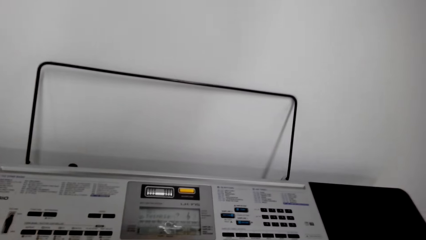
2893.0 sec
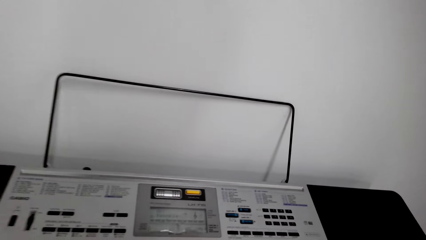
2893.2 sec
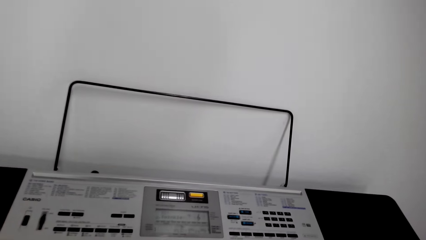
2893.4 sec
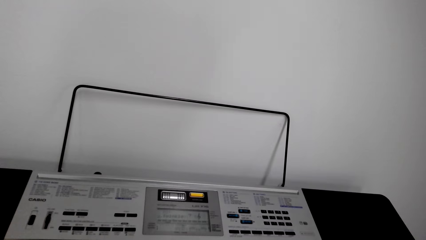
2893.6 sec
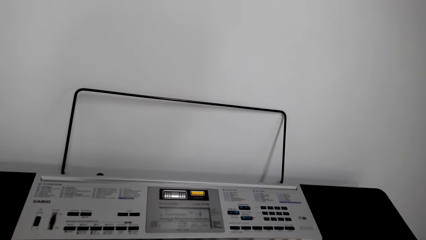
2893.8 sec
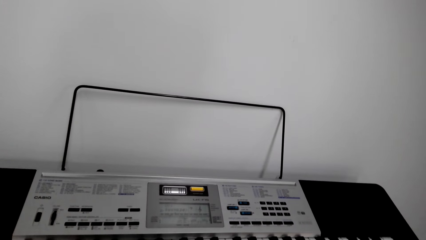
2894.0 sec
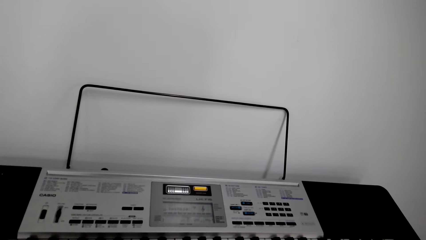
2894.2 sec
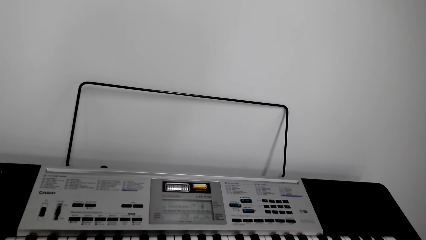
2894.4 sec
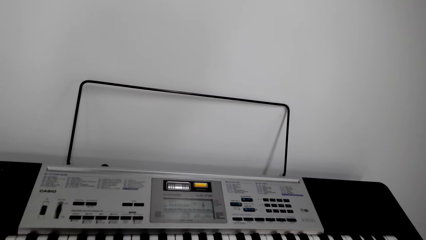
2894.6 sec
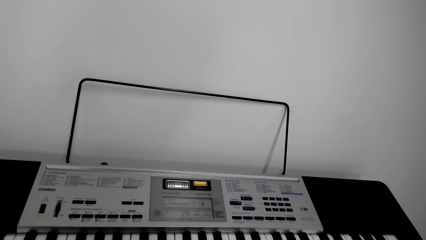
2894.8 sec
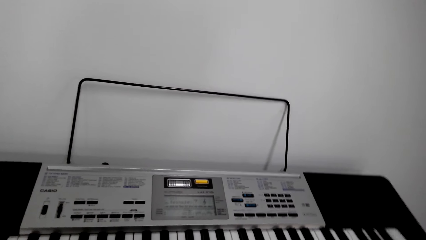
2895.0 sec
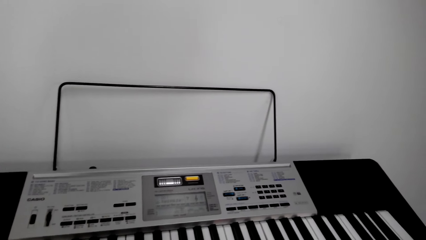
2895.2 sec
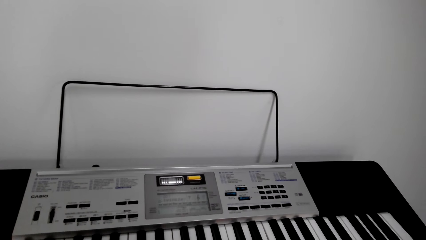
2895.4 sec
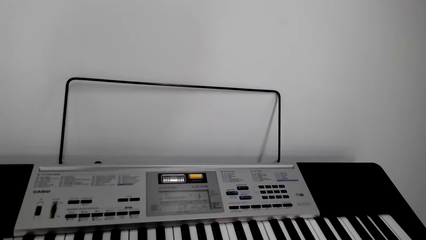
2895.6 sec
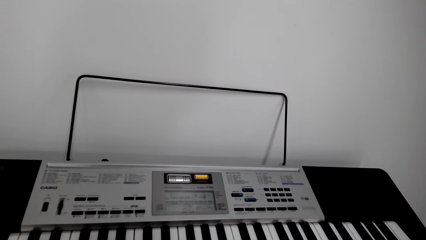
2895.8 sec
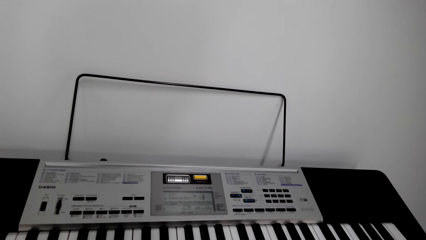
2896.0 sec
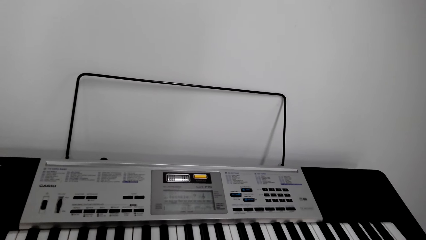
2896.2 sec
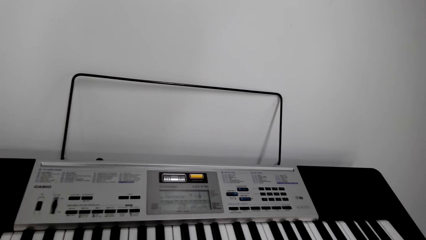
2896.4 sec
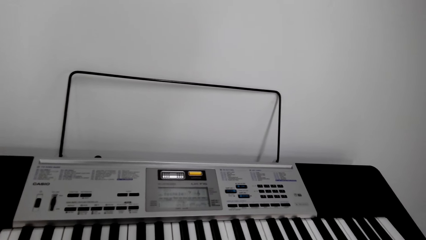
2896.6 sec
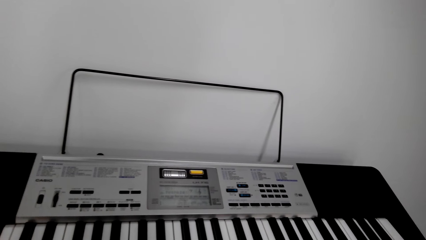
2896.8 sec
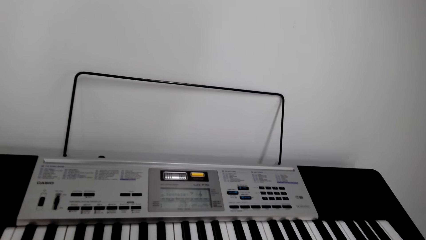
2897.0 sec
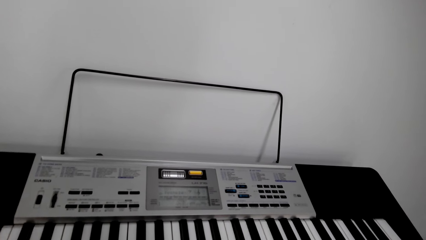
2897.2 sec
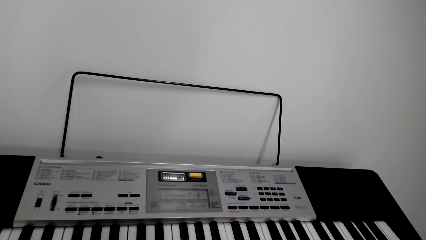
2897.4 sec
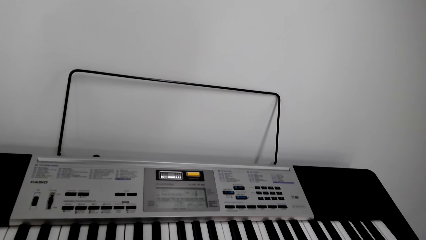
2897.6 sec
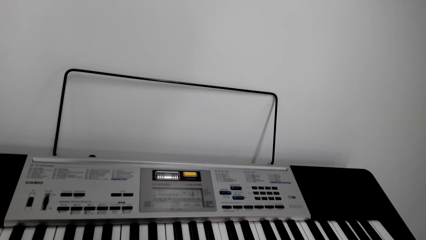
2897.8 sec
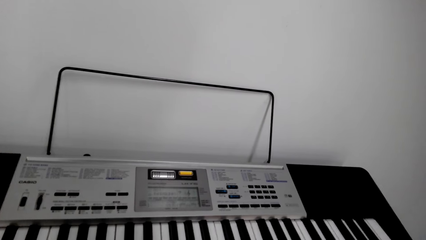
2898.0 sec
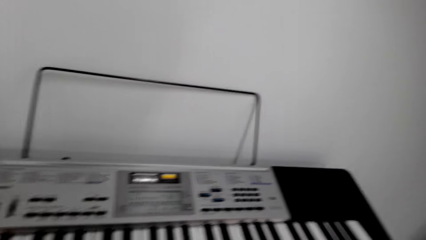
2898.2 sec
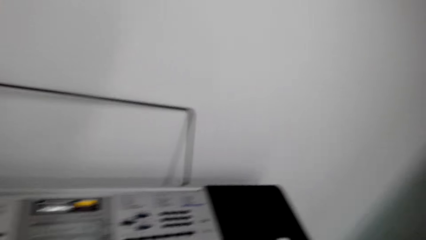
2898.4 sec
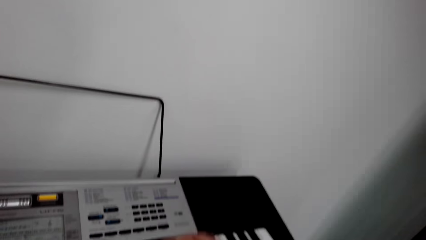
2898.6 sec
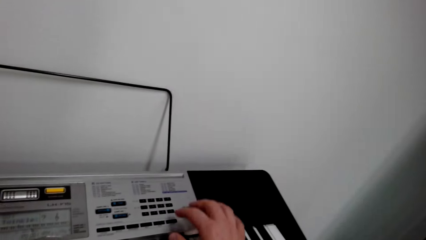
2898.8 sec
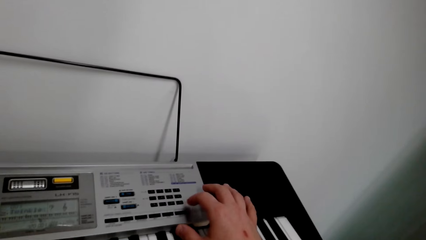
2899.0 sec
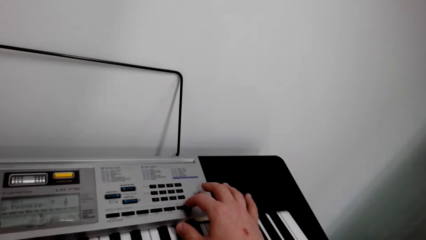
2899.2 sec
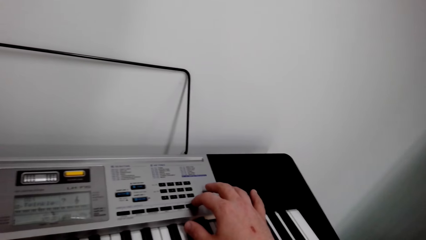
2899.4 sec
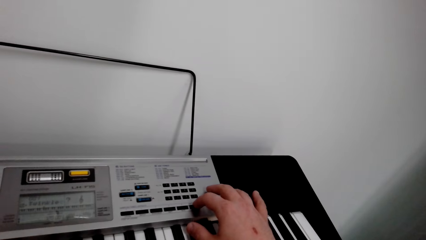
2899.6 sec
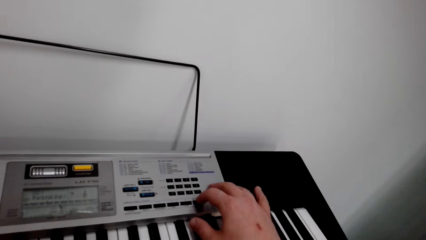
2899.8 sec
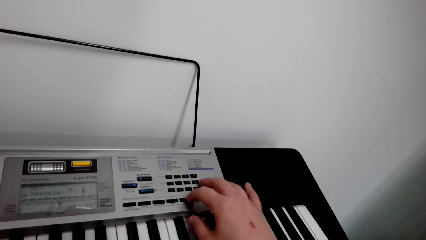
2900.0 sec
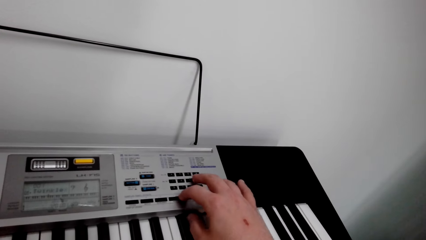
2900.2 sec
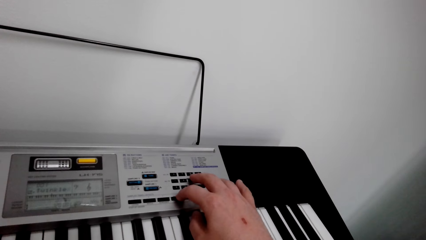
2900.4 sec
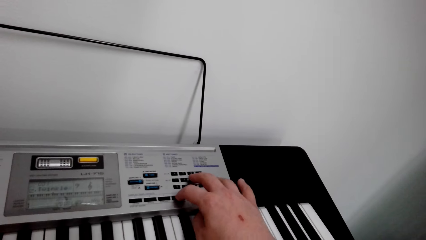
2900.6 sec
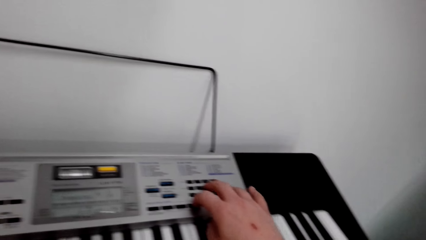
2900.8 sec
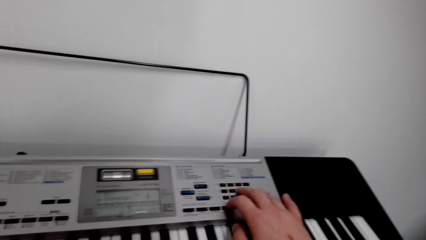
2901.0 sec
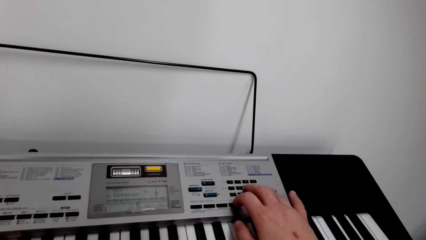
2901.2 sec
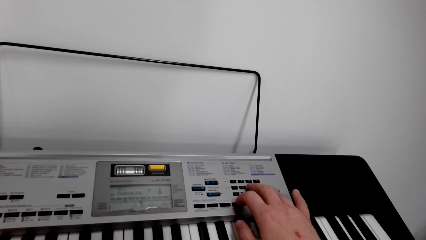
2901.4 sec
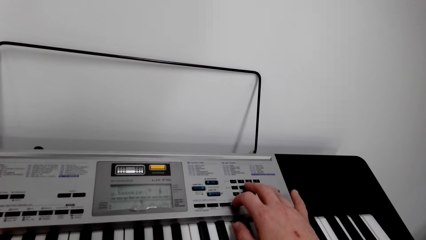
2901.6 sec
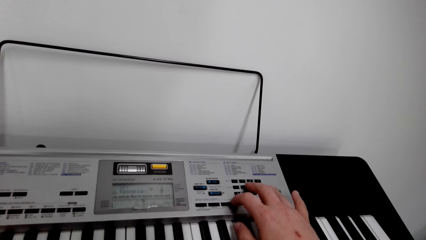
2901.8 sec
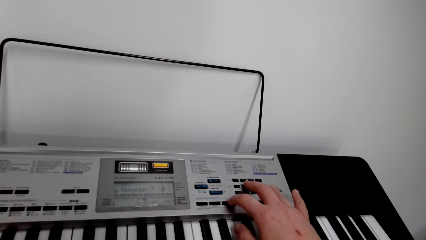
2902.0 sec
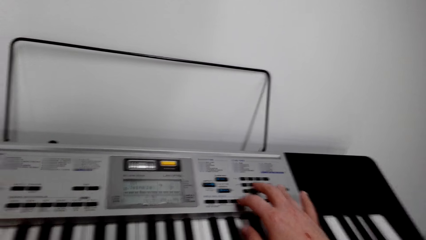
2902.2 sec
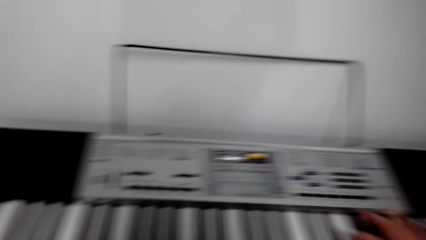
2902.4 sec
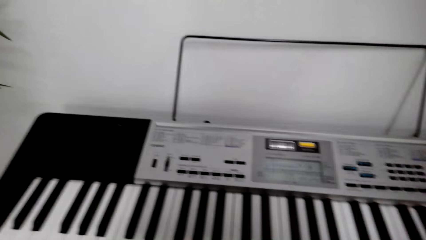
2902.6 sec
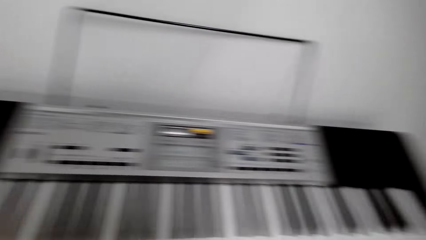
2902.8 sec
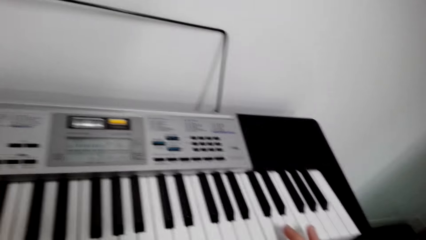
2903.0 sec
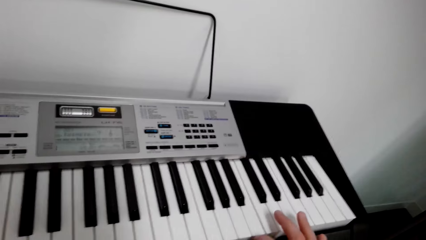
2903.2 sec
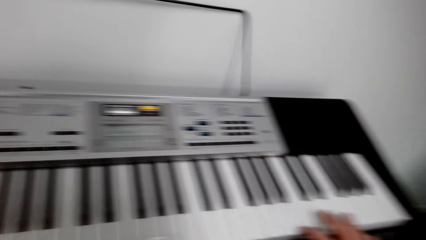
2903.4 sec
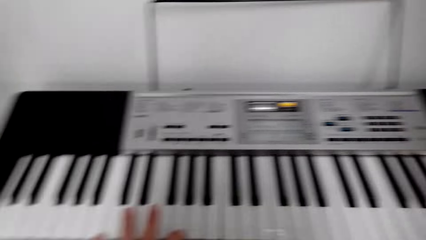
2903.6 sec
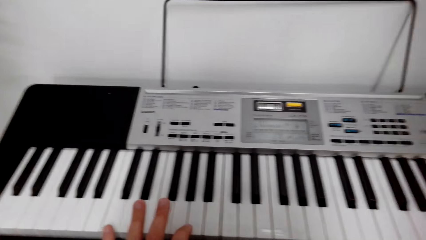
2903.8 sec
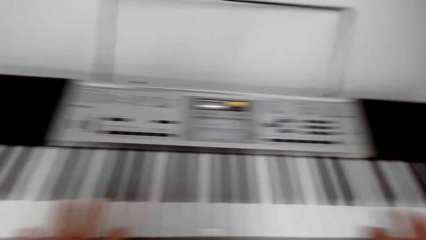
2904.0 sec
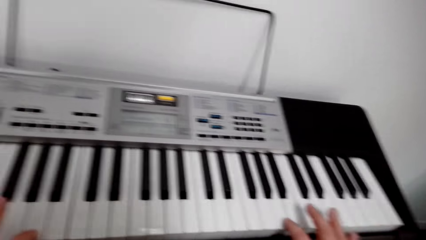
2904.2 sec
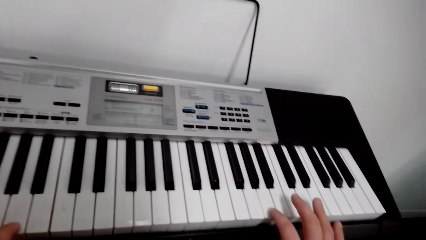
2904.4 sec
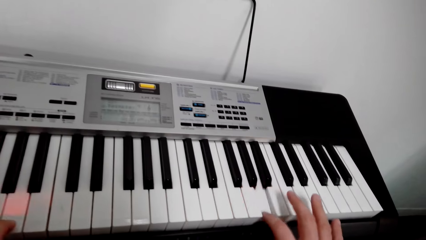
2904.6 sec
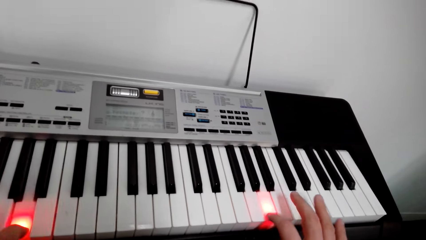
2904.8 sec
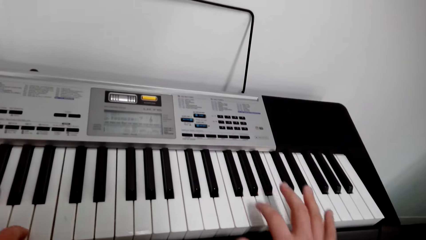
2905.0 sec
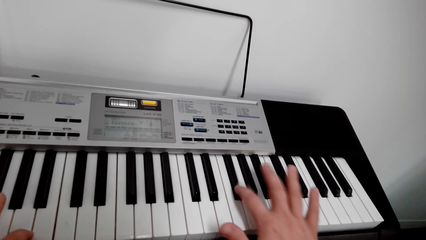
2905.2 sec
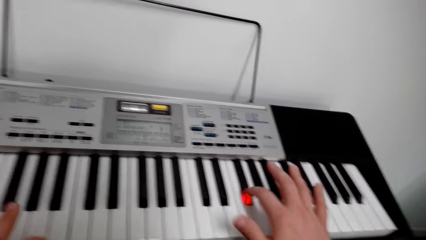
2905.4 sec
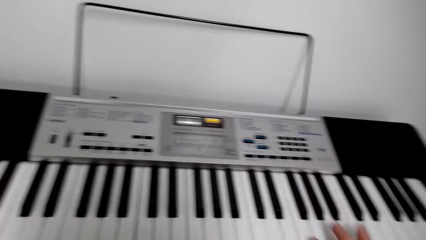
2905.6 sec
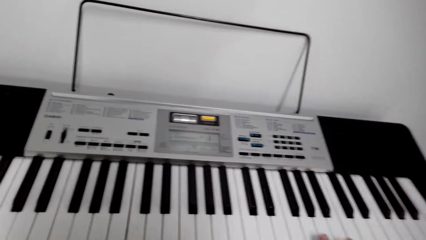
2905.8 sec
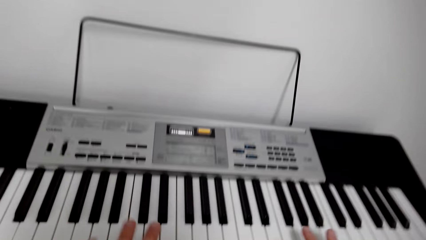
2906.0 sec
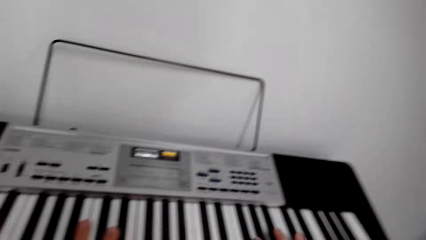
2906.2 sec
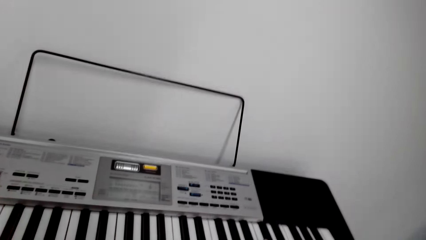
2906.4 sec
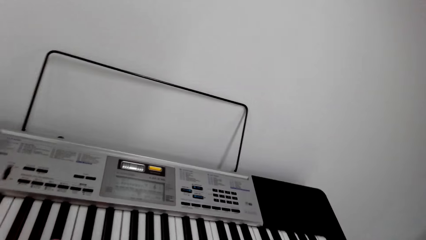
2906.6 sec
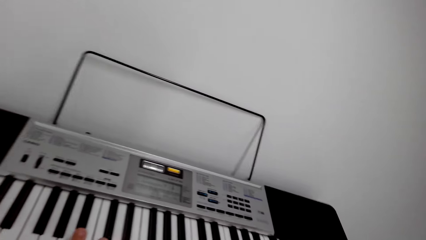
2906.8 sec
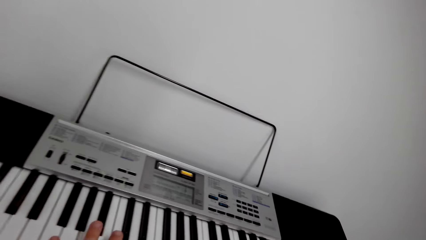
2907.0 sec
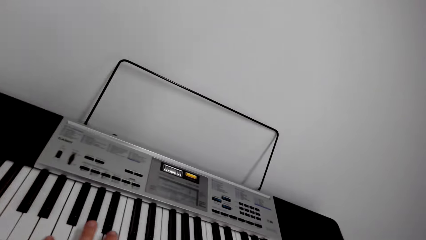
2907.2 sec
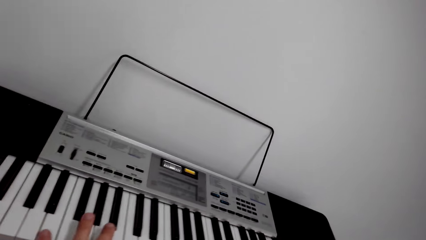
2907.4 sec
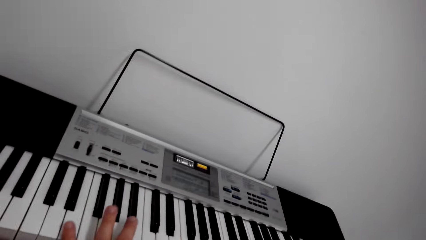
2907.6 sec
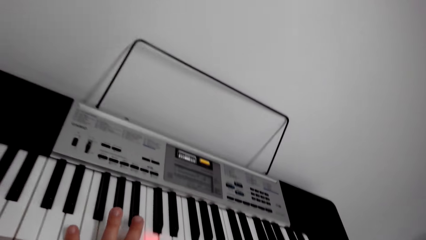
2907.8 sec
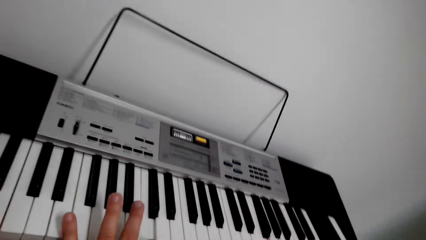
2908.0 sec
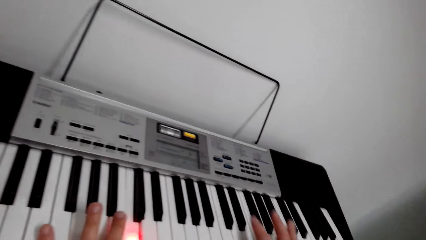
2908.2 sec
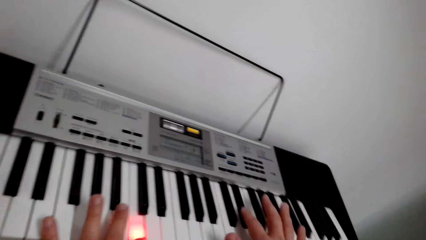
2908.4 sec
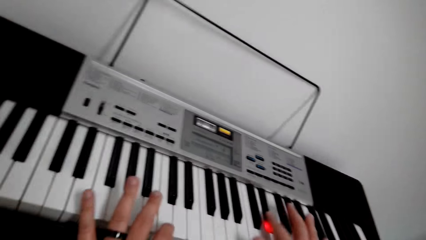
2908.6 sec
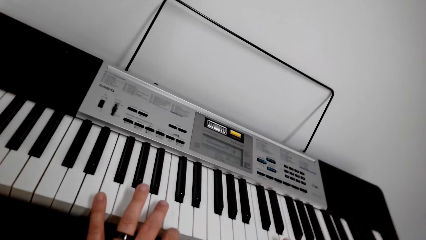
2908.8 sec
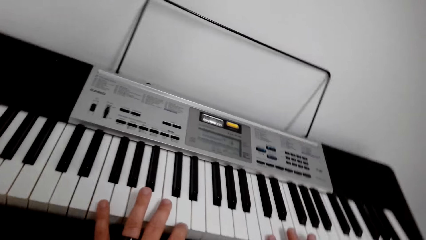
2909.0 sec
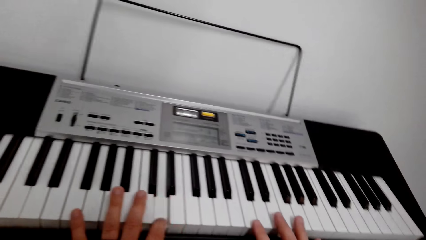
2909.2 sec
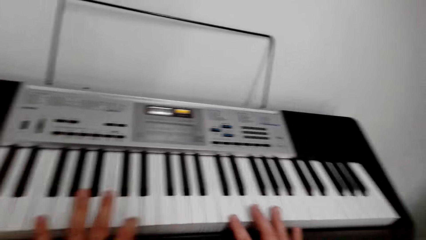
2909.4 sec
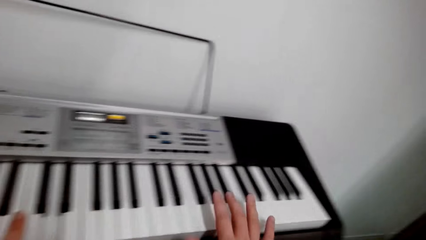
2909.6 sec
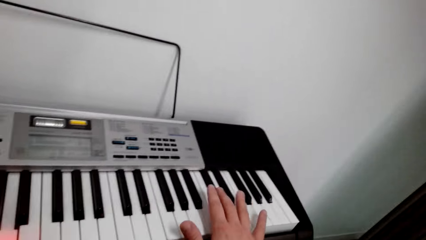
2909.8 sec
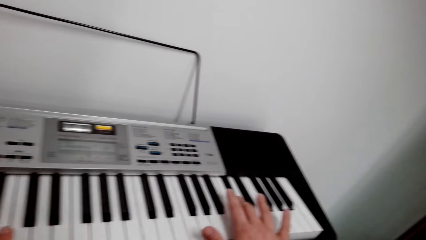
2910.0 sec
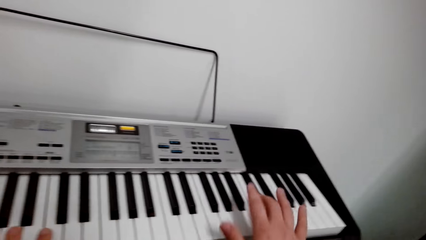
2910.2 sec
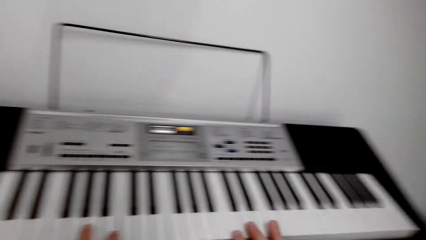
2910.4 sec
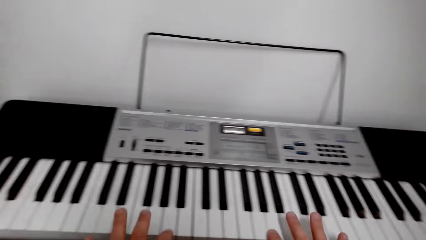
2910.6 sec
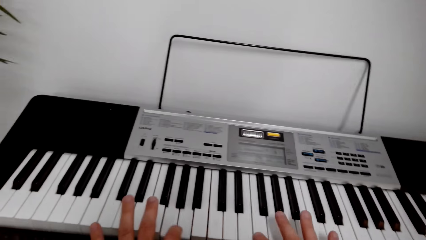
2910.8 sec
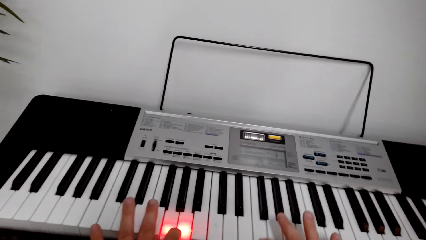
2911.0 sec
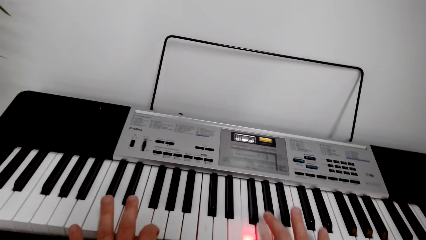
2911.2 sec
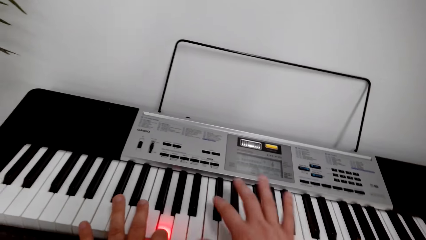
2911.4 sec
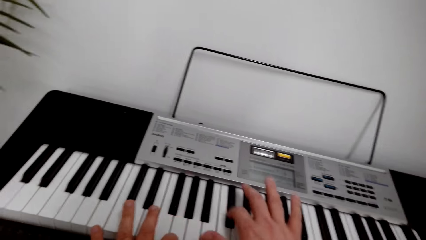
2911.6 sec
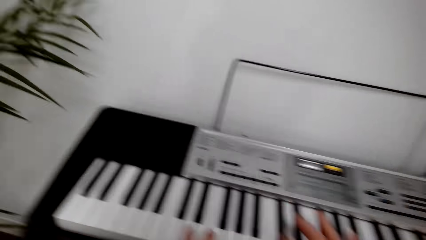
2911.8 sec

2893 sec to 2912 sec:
The camera wearer plays the piano. They adjust keys on the piano. They press a button on the piano. They play the piano.
